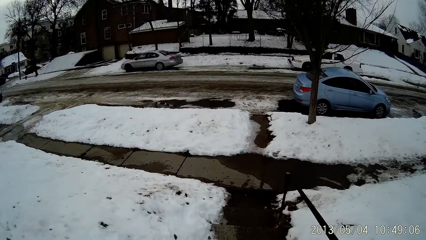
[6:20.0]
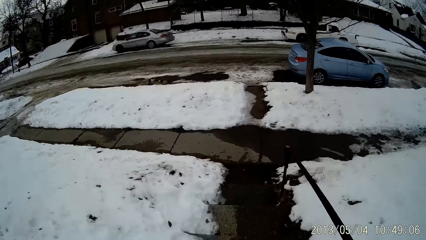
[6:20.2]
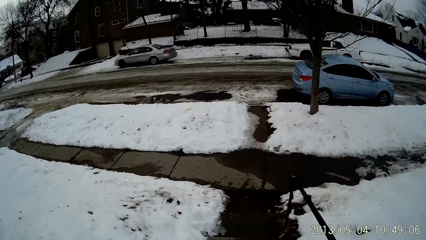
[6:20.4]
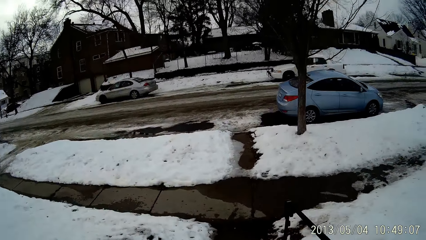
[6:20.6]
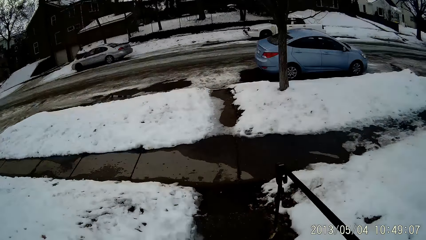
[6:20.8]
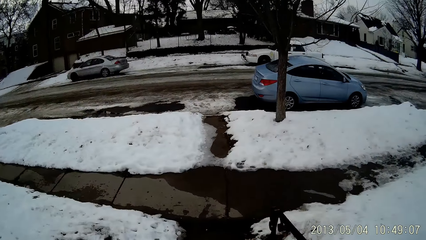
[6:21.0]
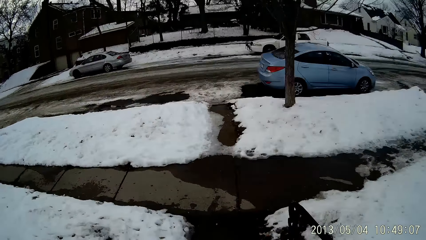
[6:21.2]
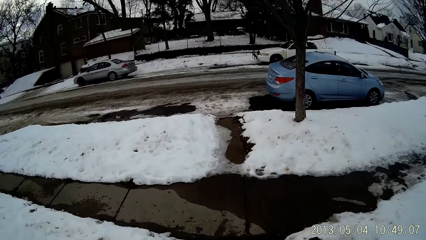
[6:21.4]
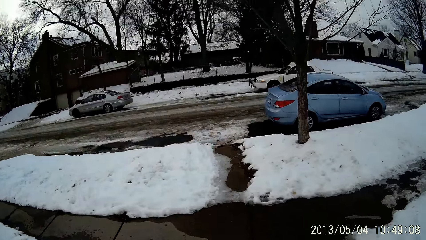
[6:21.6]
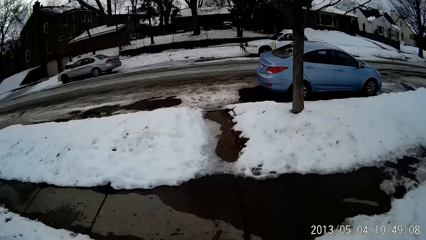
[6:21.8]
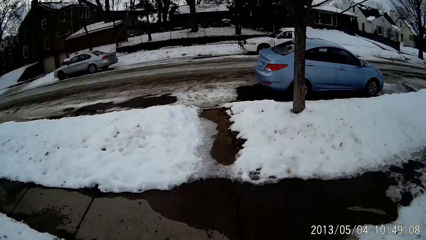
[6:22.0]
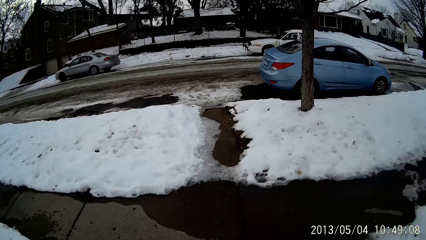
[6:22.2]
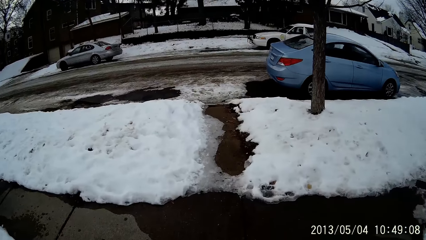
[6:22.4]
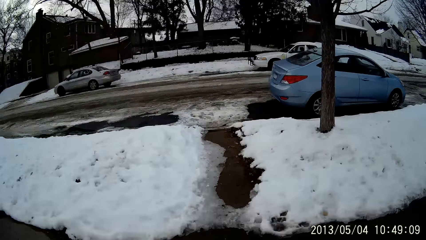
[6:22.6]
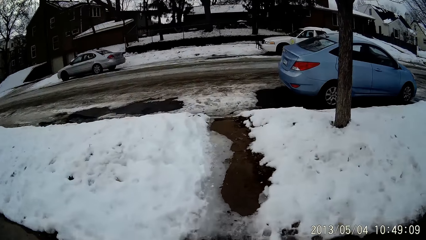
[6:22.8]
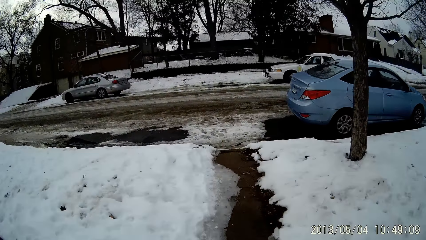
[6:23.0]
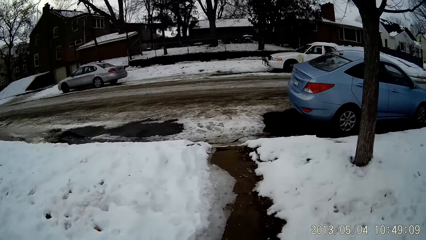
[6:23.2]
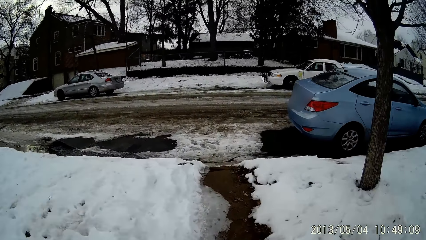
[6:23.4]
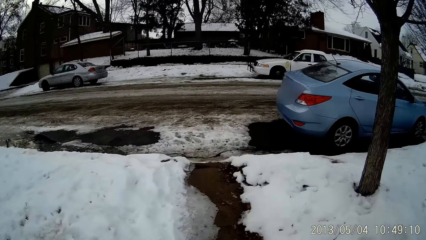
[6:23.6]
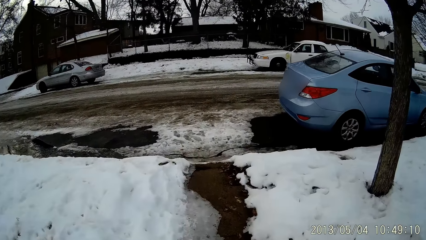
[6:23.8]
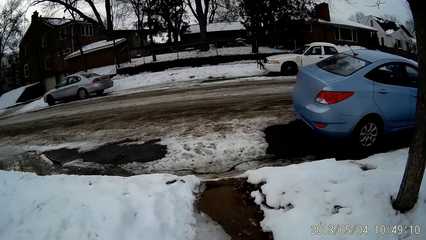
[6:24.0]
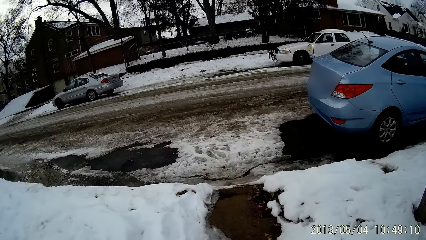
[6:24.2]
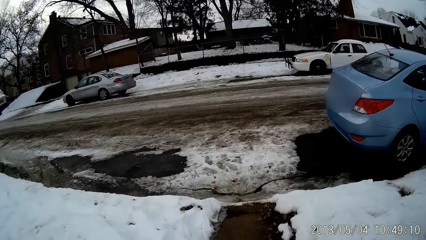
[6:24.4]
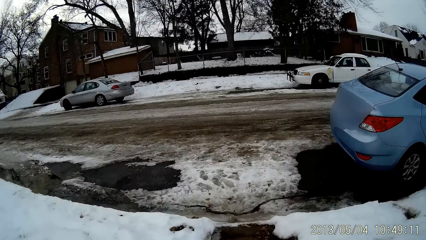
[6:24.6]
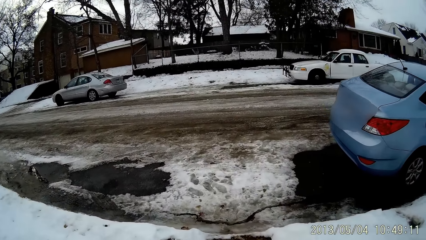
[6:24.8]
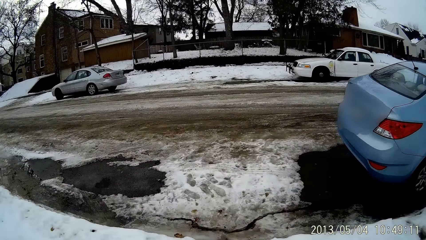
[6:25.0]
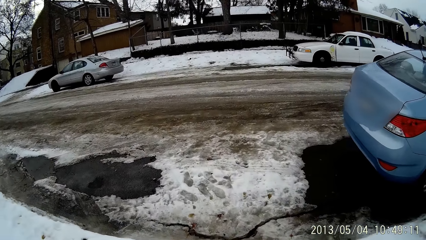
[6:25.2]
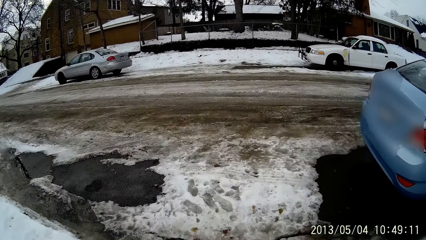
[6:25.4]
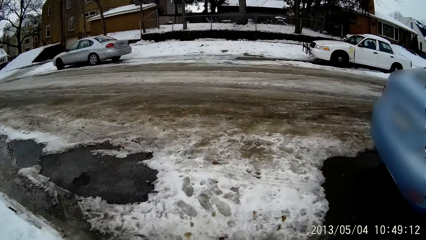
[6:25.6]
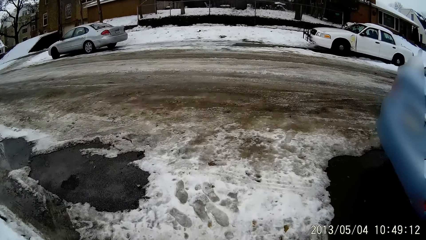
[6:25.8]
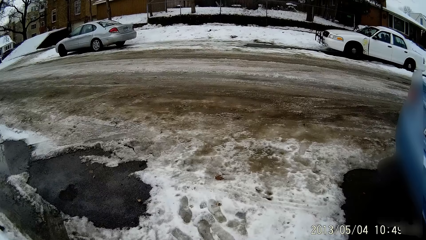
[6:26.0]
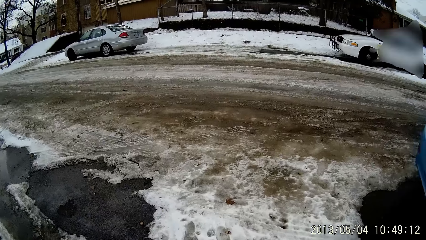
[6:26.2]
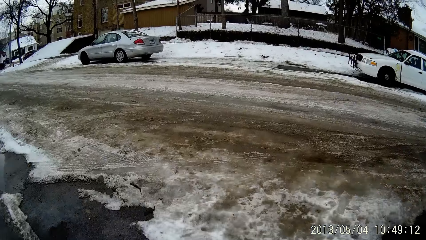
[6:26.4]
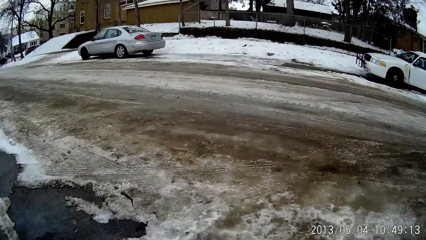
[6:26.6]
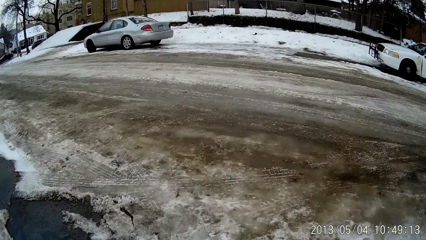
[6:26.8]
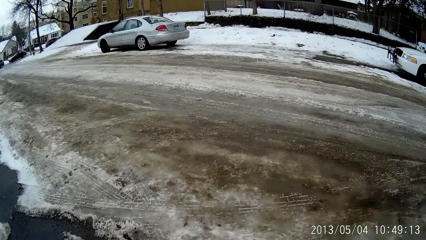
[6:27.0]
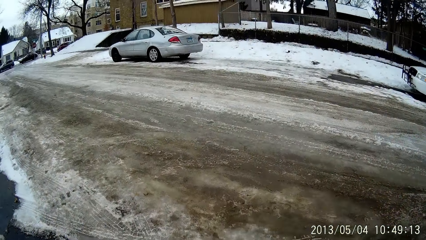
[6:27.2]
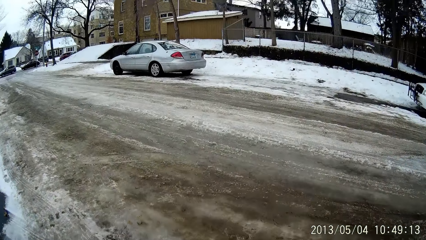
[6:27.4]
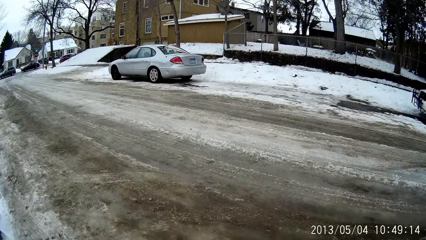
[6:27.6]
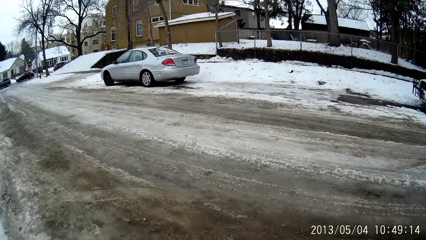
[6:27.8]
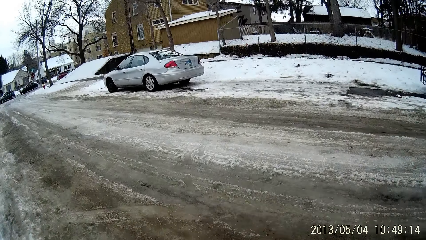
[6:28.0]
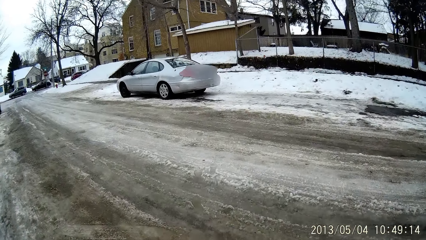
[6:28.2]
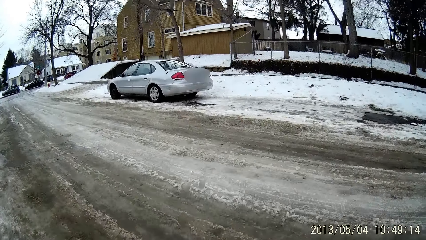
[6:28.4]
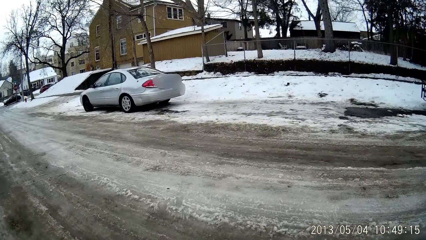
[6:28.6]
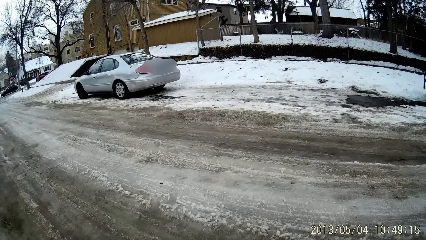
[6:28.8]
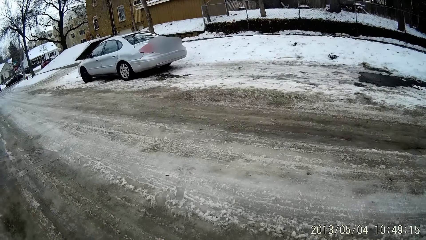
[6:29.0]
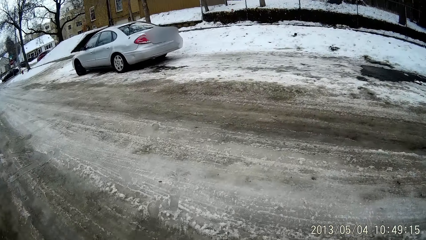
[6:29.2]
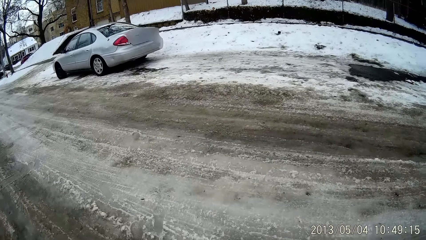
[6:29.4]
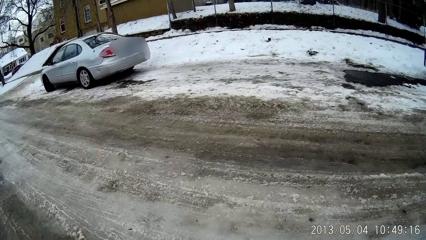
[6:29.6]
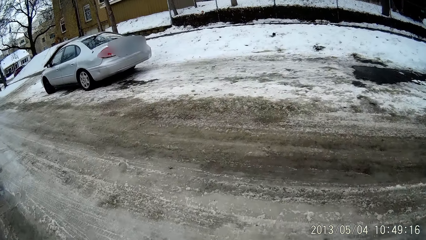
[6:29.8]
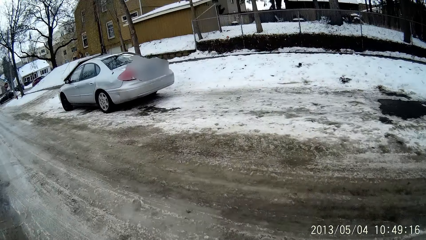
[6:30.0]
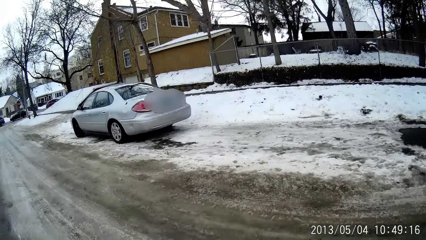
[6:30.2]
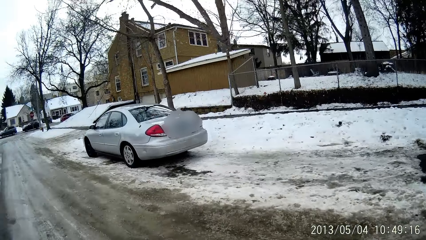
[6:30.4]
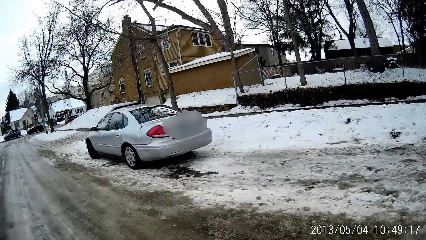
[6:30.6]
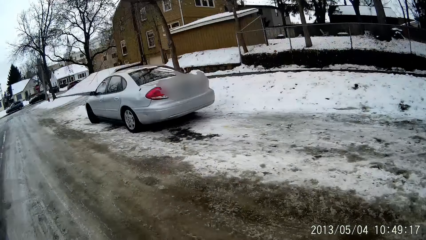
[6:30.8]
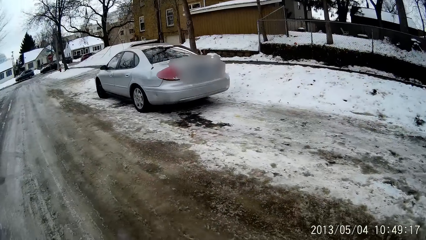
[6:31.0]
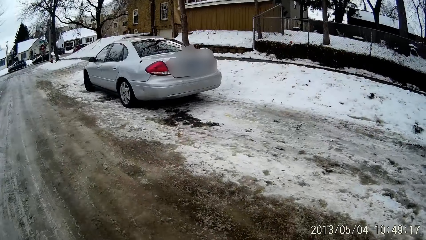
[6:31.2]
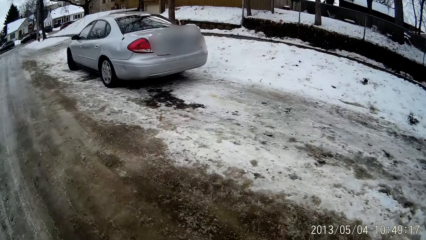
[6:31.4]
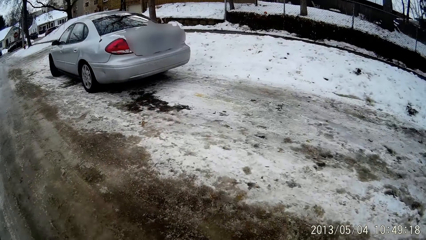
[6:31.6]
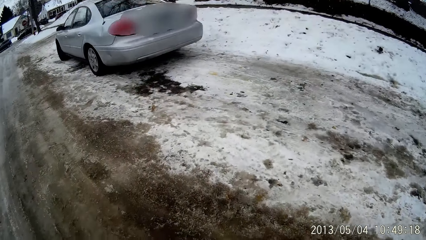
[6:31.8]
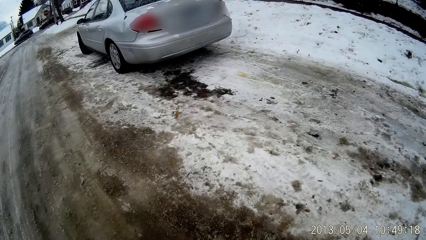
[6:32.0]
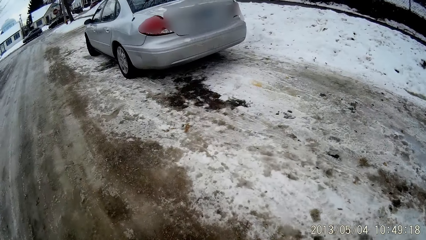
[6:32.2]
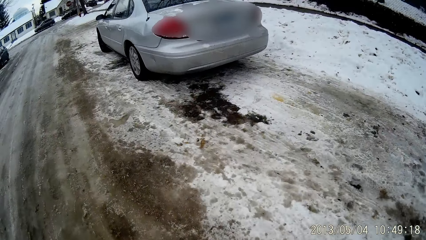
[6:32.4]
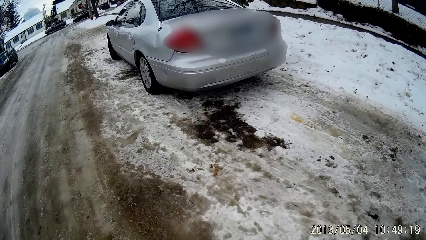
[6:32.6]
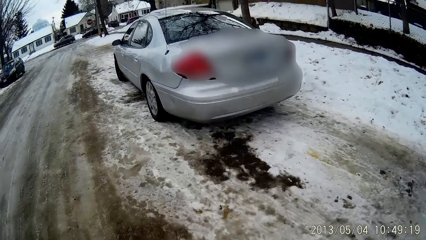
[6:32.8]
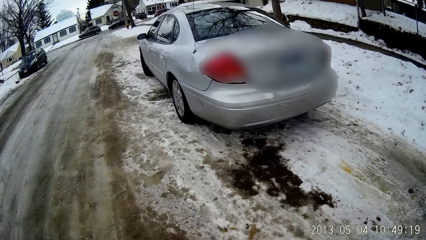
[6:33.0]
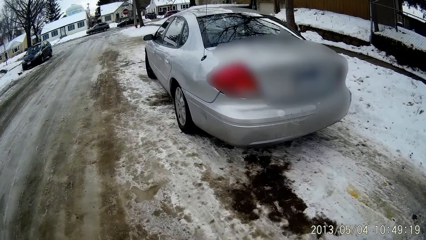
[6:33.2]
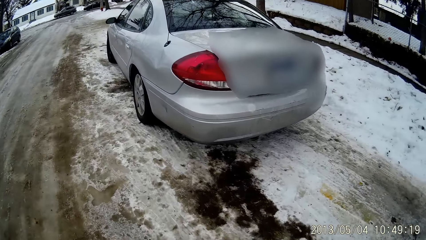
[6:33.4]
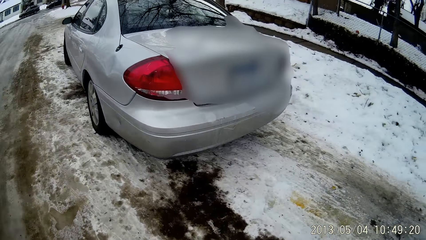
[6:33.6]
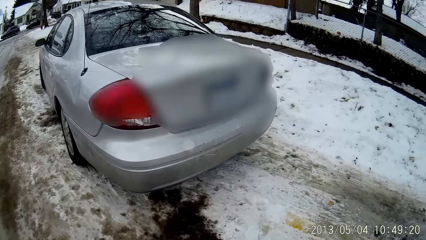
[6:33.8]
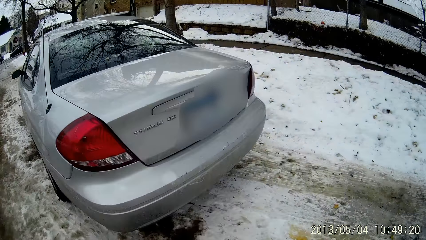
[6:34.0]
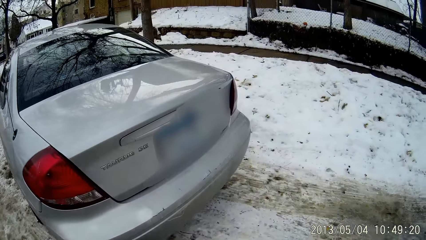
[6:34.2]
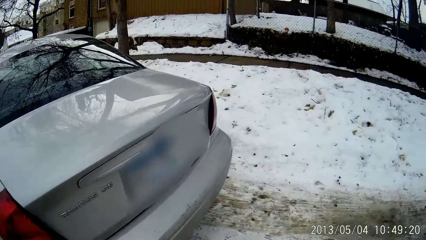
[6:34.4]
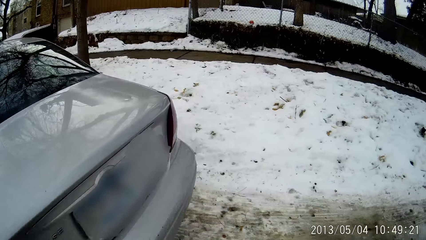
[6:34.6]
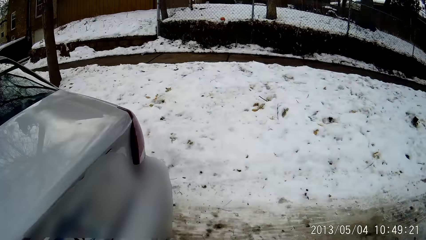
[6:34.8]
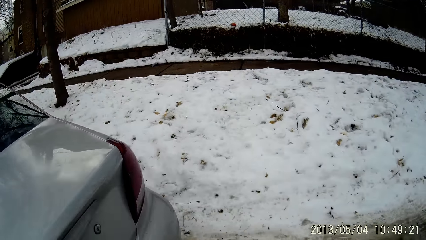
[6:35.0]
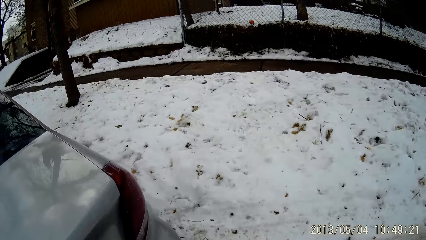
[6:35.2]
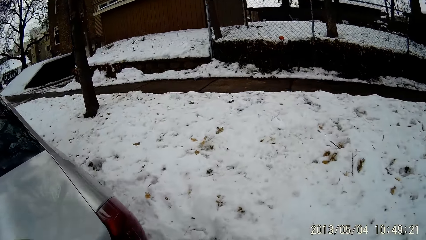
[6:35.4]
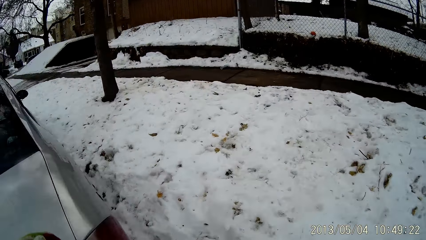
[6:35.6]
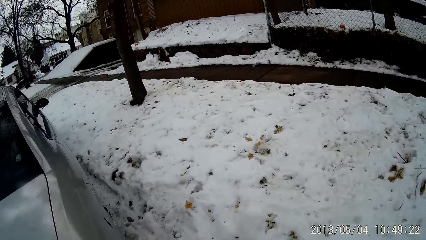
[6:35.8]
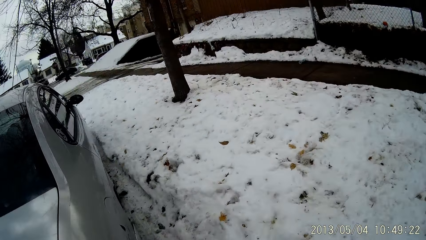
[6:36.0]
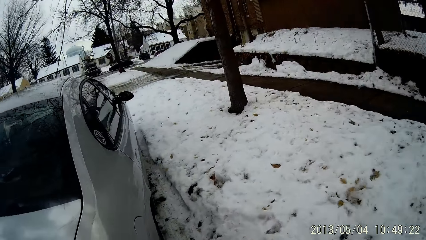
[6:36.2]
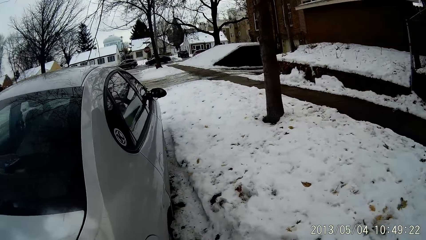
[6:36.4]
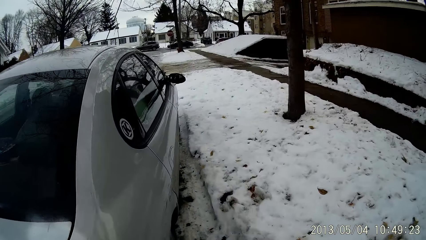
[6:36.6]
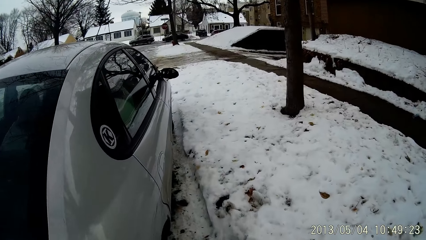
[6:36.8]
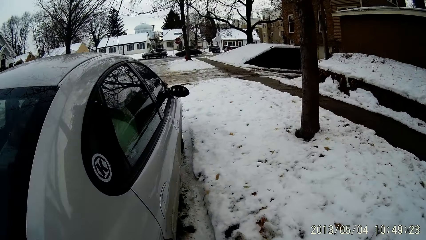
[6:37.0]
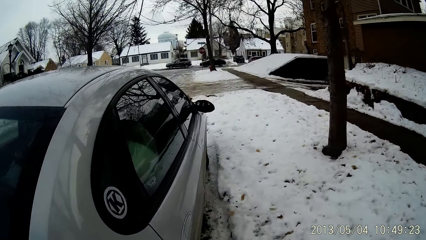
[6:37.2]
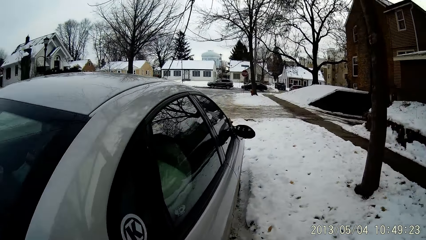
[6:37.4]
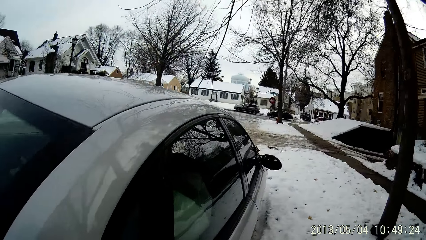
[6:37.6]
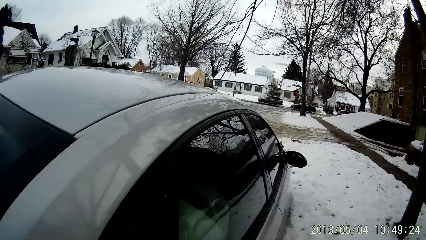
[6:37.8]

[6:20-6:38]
The camera wearer walks towards the car.
